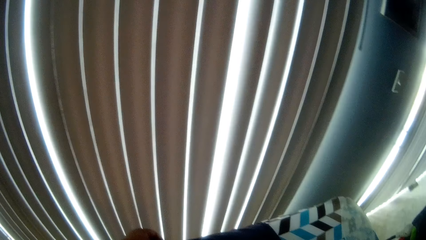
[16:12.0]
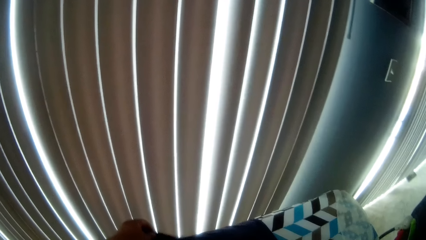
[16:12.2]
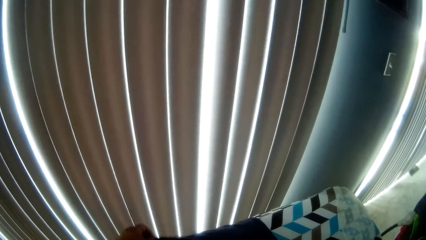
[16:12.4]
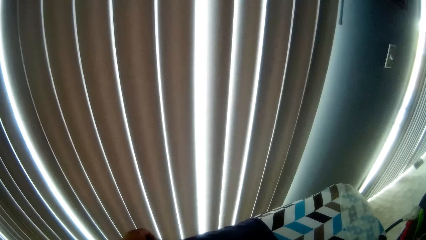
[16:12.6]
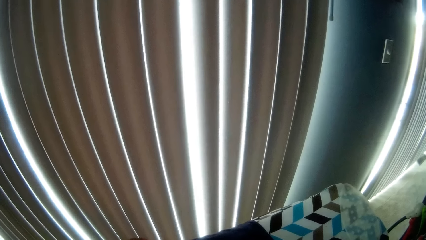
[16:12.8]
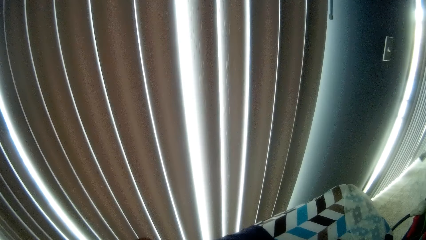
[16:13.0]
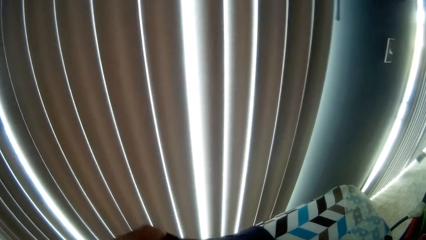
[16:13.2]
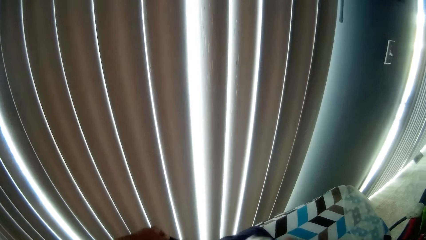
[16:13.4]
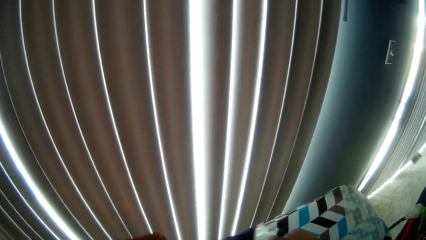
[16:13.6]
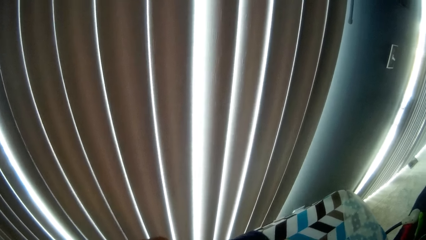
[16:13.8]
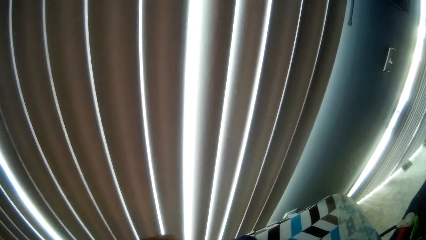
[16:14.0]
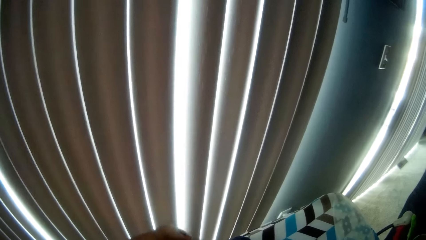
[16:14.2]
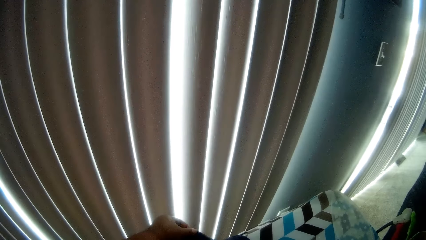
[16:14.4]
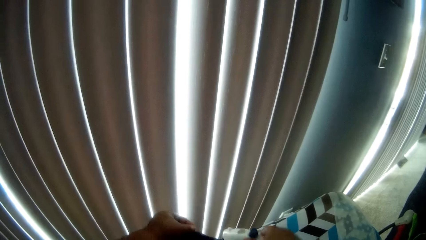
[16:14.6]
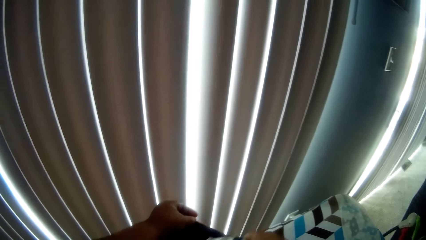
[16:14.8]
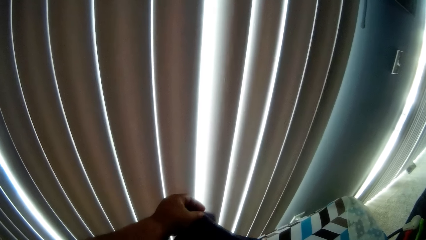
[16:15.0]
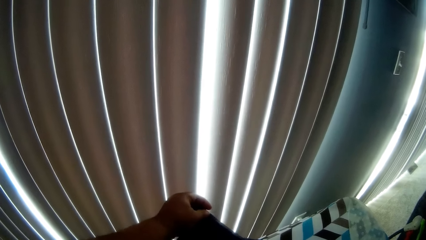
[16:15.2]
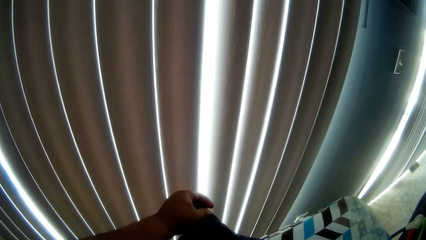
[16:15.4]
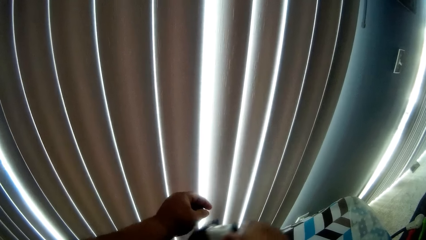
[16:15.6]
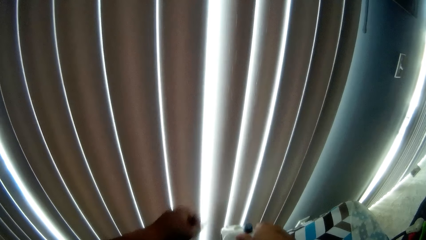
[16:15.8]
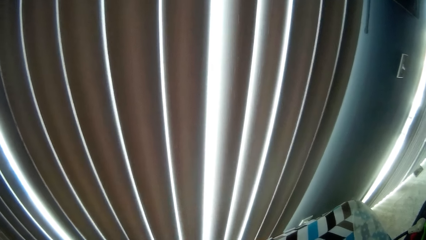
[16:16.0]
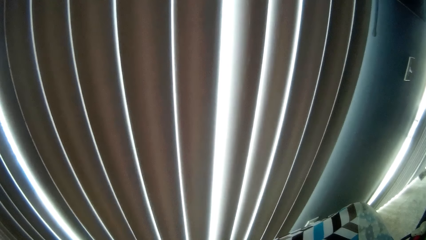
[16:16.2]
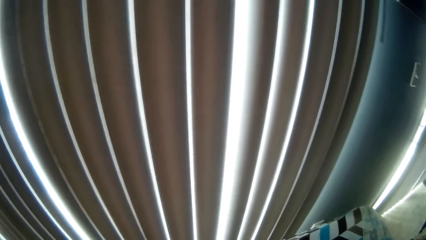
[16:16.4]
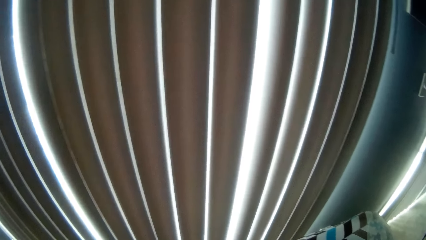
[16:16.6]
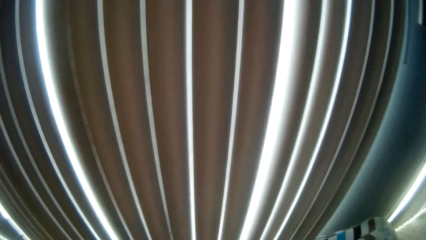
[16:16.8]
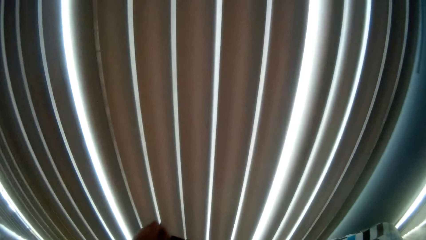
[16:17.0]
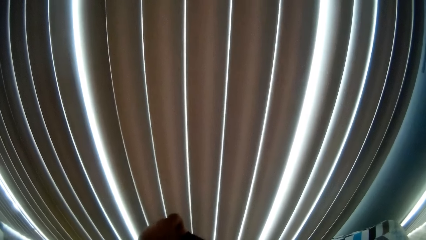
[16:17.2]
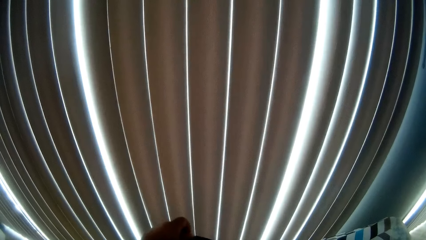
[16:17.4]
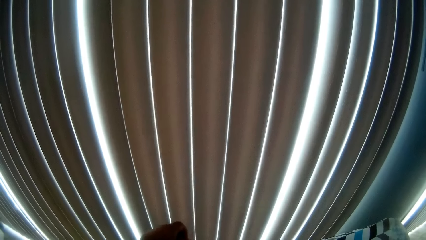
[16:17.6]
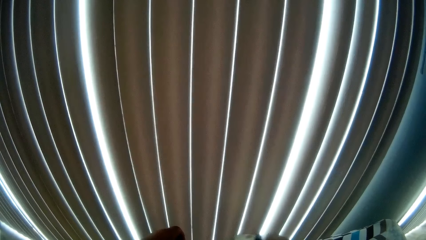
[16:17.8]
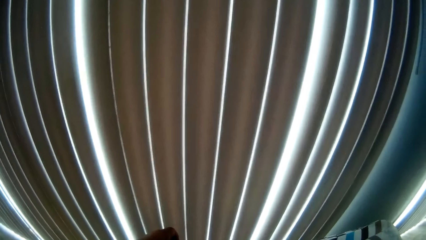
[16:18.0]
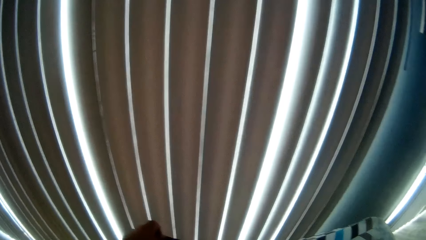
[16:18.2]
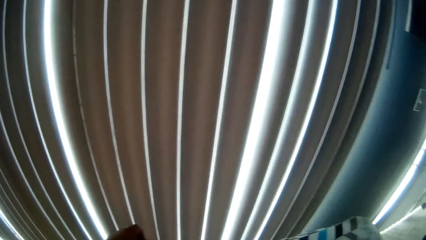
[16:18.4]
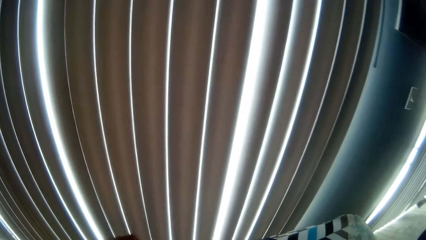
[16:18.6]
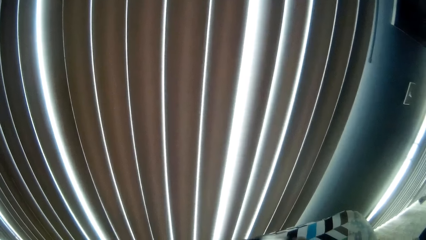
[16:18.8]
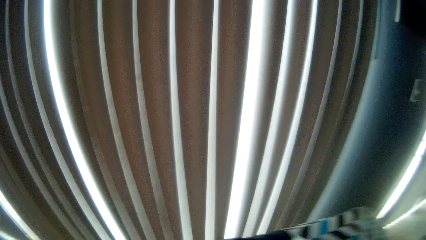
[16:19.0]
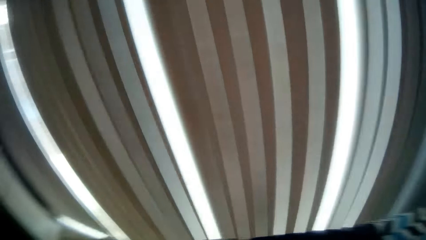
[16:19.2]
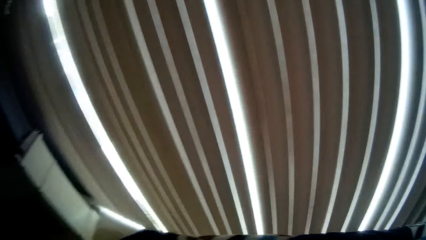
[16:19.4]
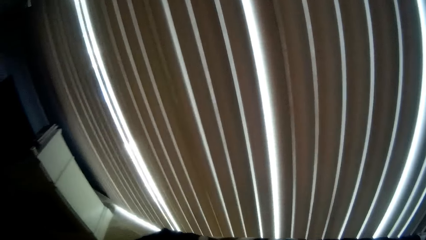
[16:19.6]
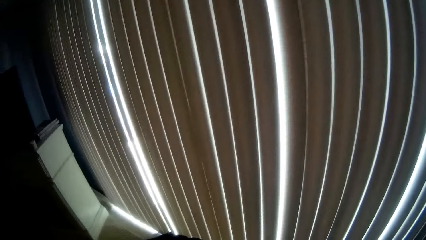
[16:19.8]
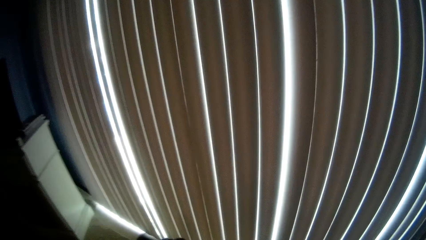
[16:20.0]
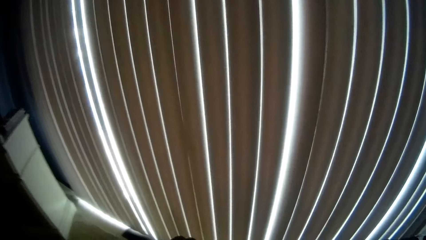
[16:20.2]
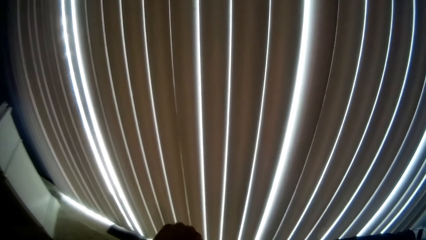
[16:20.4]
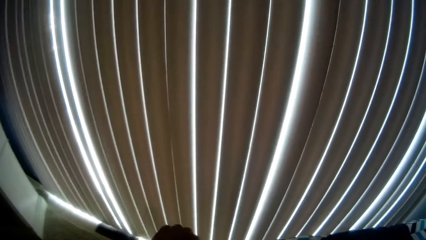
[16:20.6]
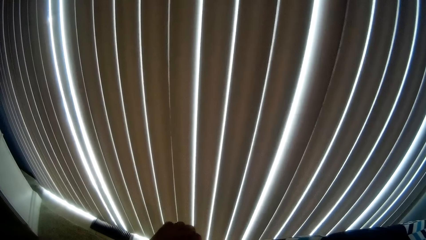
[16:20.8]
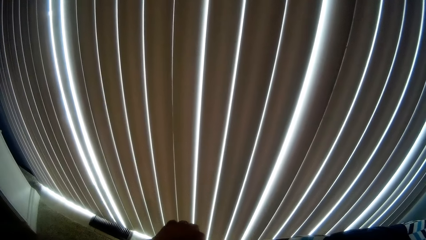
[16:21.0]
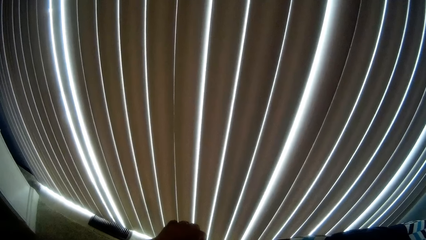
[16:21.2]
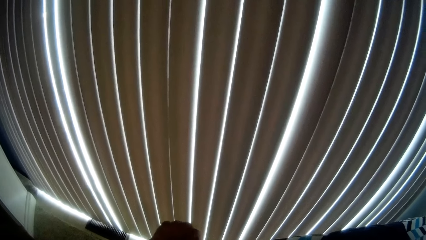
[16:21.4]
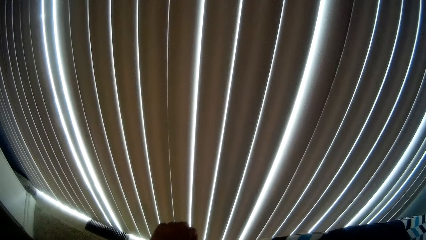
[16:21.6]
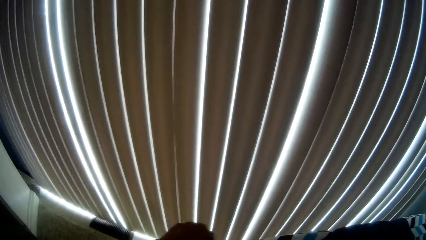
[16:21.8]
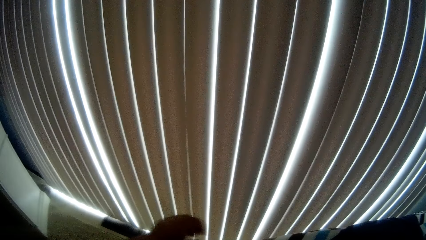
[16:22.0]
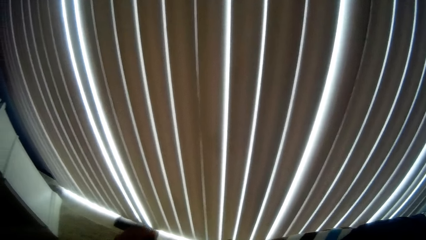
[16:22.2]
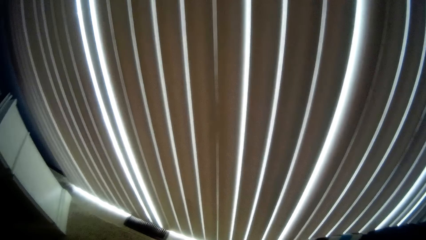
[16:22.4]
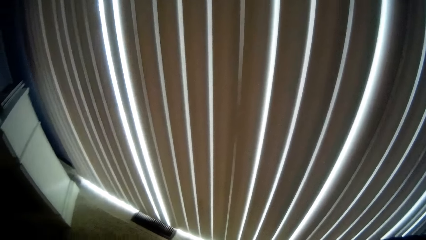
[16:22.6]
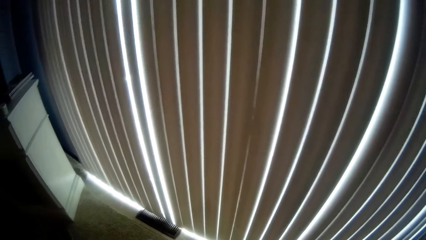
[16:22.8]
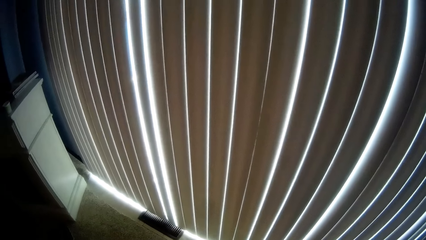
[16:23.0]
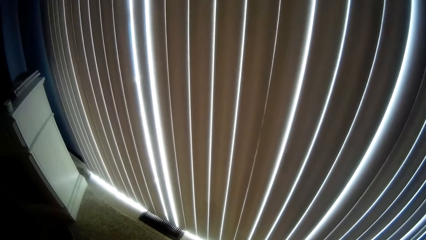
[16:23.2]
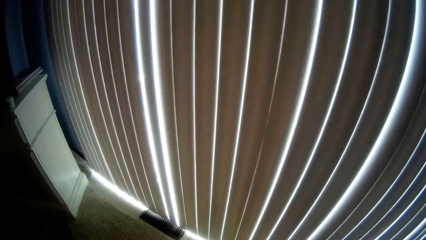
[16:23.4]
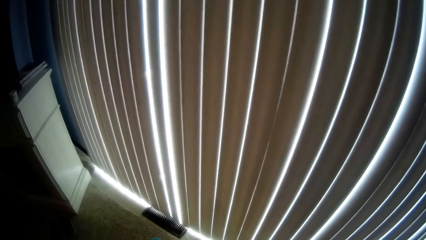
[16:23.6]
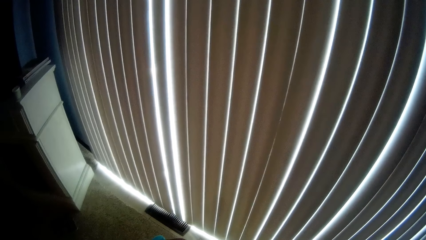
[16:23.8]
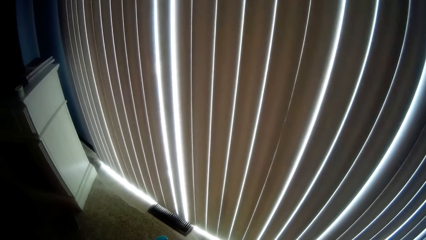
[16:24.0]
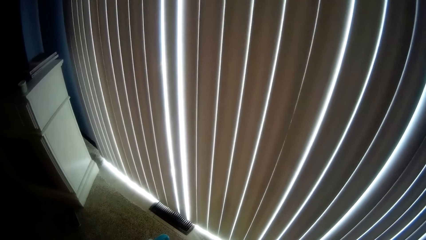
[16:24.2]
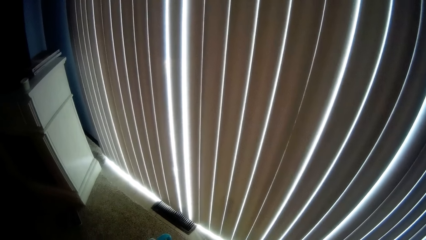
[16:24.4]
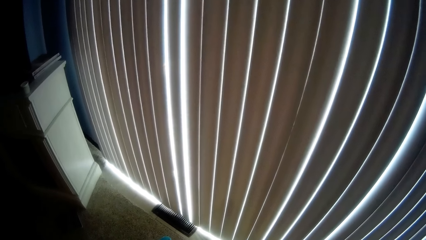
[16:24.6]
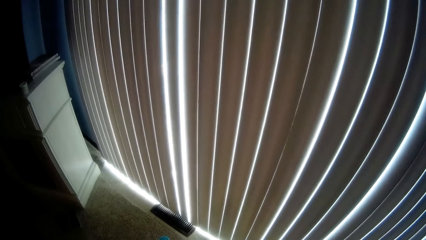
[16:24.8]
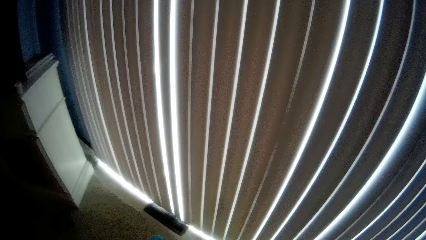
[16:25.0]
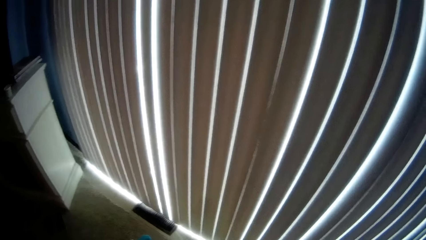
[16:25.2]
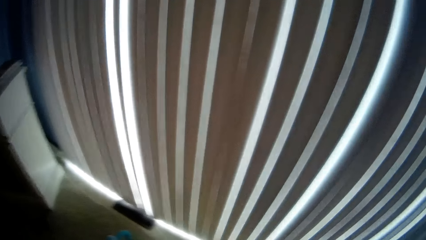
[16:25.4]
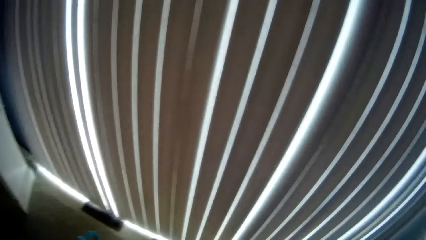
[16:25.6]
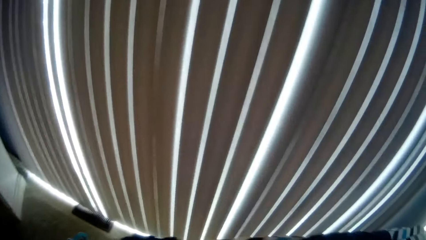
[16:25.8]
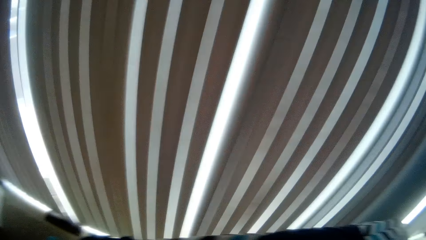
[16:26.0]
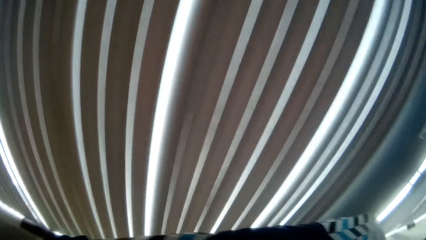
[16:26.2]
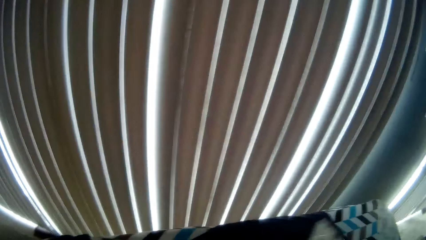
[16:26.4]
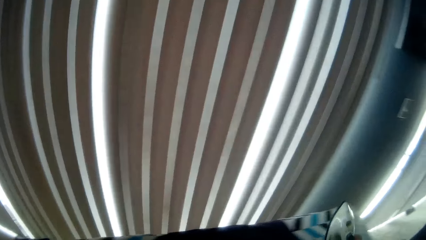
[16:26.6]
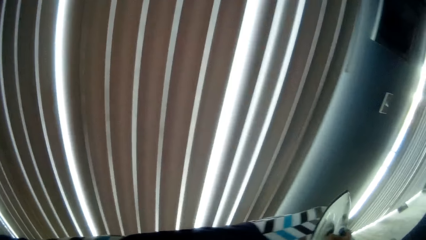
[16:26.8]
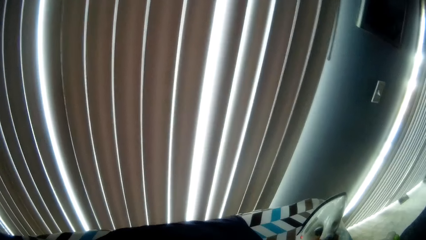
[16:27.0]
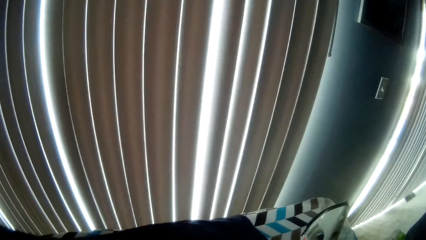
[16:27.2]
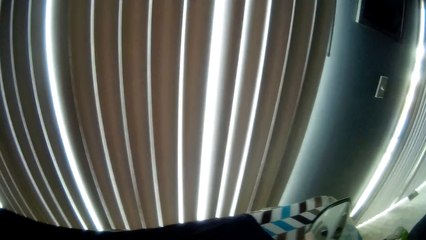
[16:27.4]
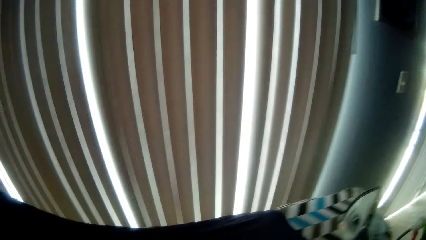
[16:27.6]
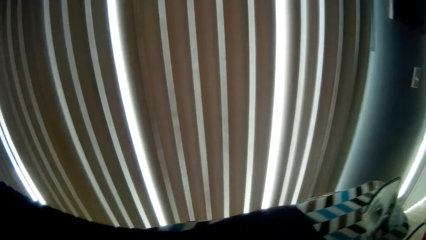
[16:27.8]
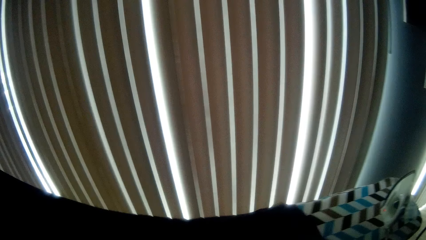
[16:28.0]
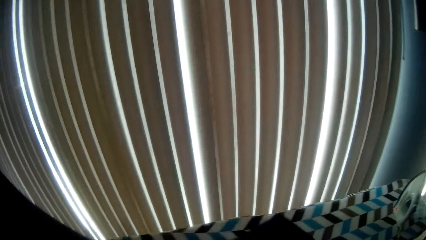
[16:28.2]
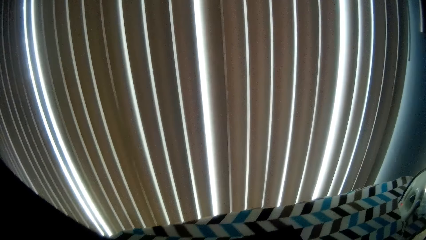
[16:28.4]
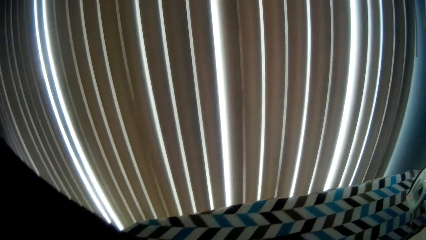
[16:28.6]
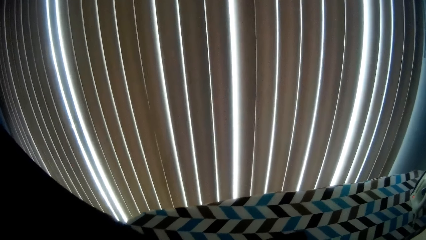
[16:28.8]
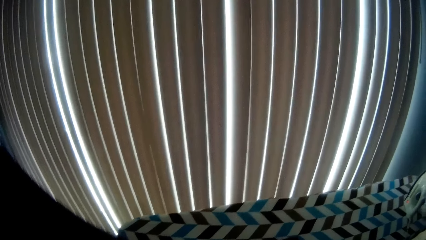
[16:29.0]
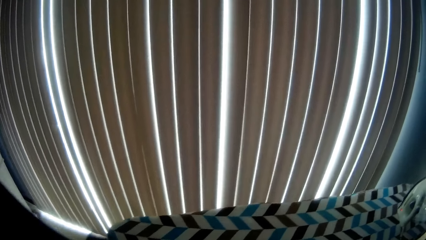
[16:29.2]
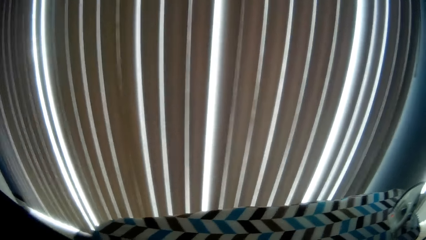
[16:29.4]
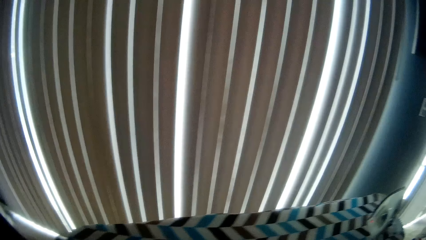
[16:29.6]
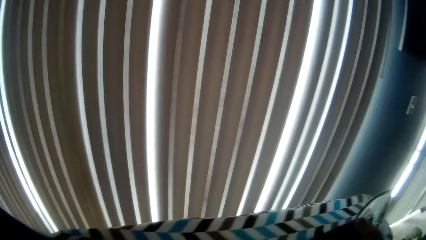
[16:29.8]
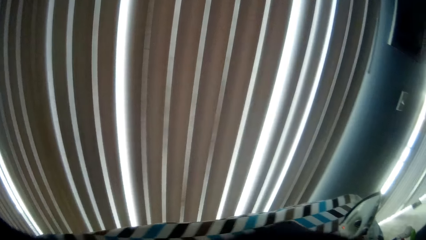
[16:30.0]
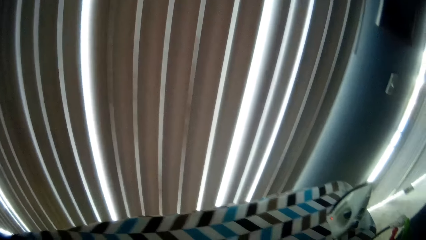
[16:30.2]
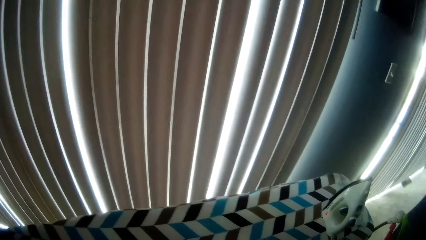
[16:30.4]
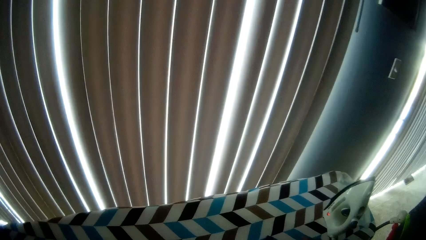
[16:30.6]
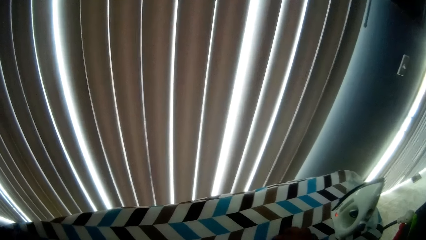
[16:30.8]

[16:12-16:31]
The camera wearer adjusts the shirt. He irons the shirt. He adjusts the shirt. He removes his hand from the shirt. He drops the iron on the ironing board with his right hand. He stops ironing. He adjusts the shirt with his hands. He picks up the shirt with his left hand.
